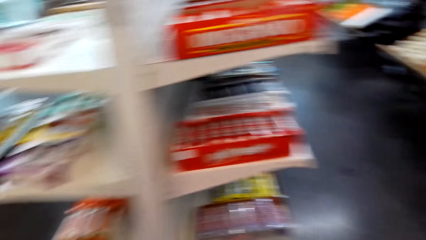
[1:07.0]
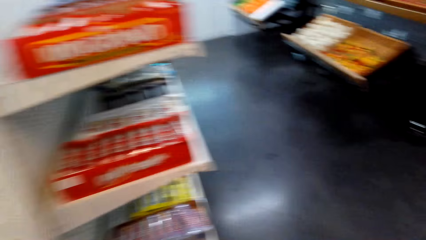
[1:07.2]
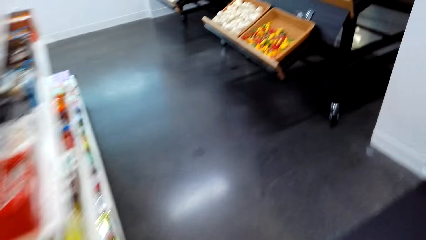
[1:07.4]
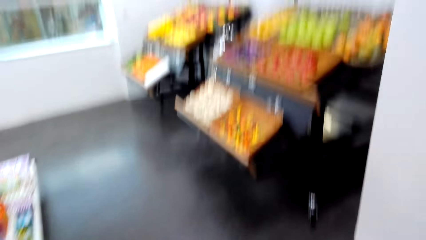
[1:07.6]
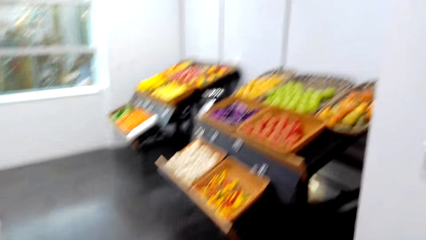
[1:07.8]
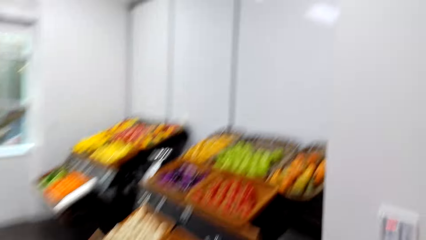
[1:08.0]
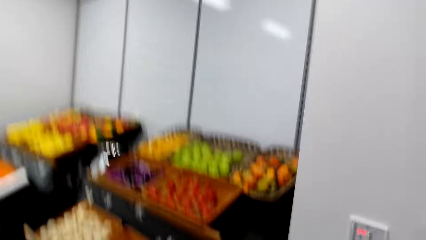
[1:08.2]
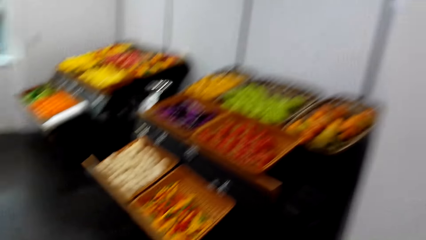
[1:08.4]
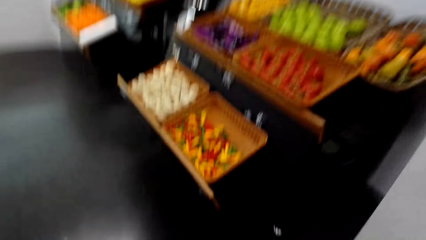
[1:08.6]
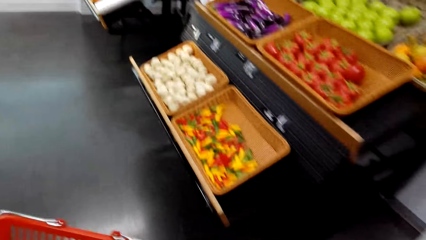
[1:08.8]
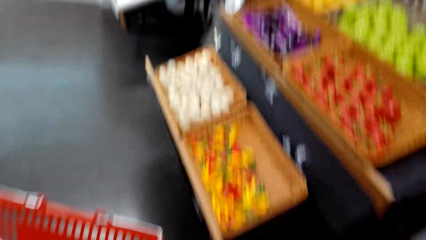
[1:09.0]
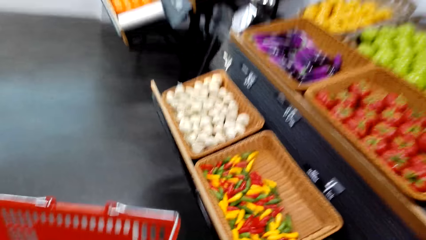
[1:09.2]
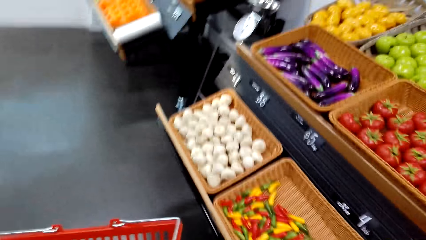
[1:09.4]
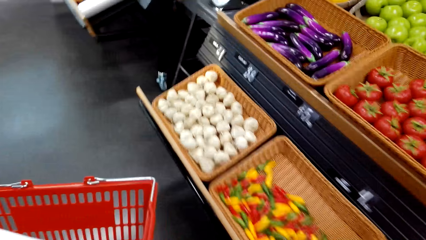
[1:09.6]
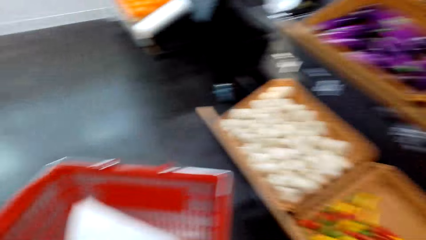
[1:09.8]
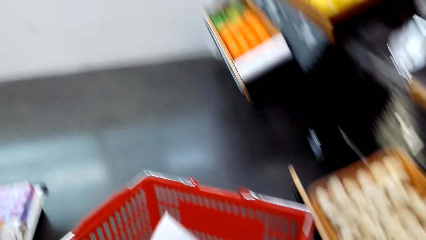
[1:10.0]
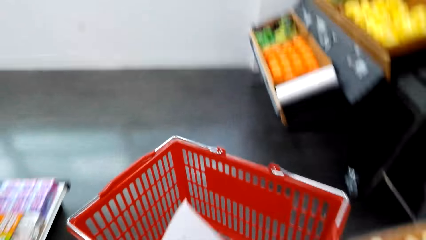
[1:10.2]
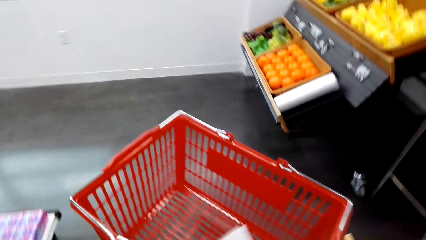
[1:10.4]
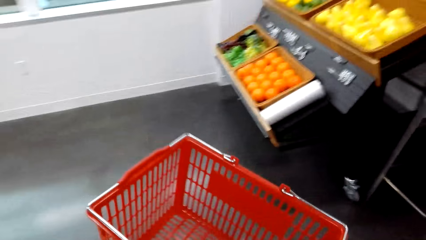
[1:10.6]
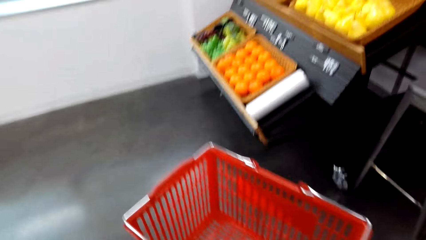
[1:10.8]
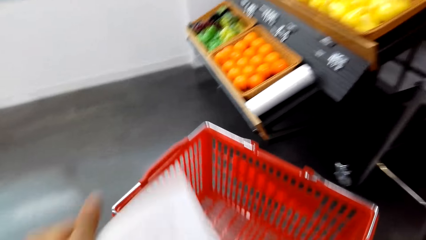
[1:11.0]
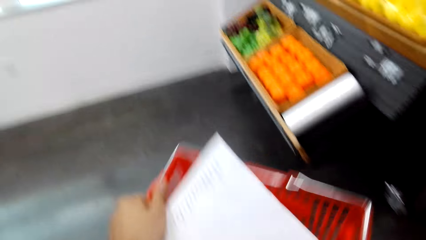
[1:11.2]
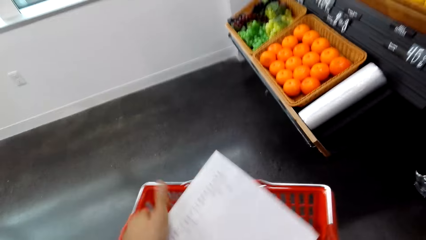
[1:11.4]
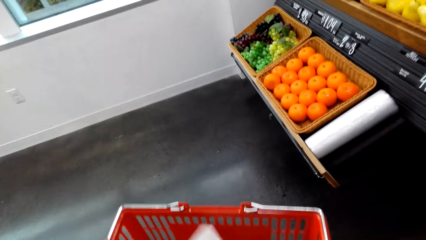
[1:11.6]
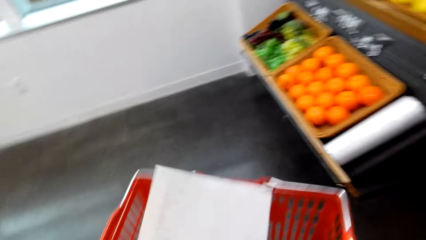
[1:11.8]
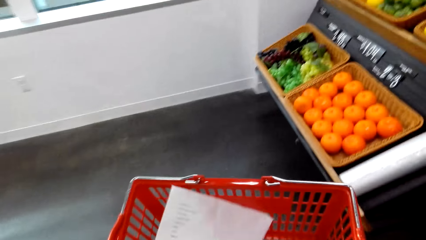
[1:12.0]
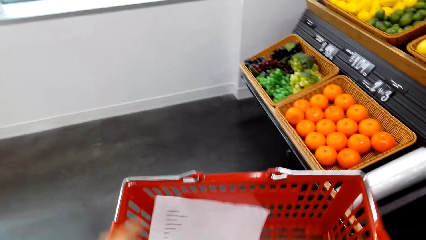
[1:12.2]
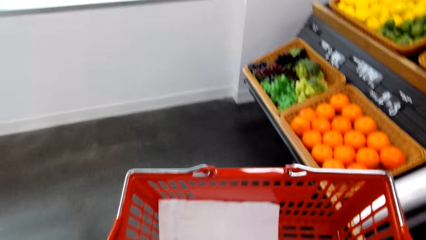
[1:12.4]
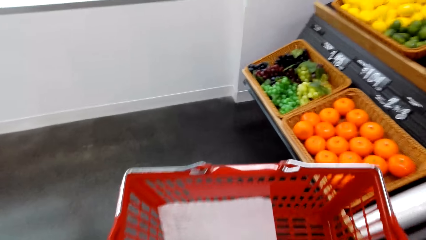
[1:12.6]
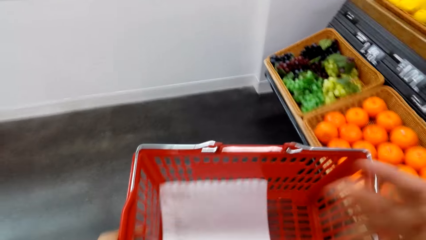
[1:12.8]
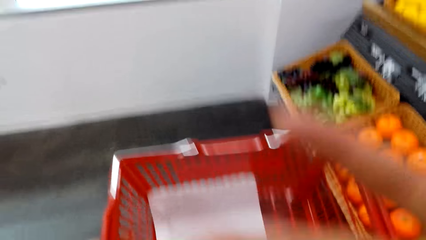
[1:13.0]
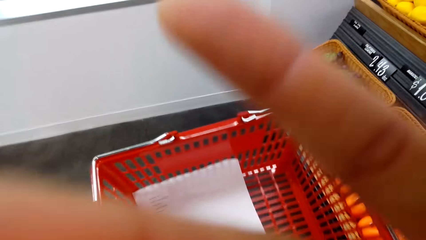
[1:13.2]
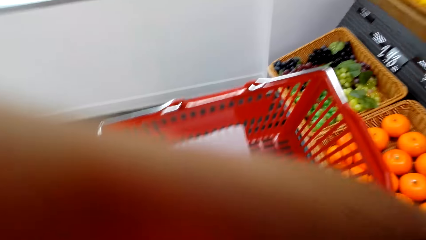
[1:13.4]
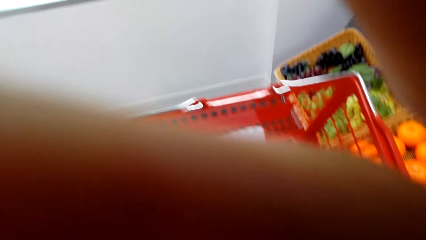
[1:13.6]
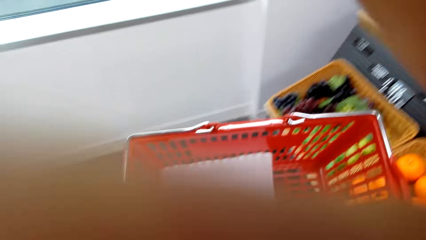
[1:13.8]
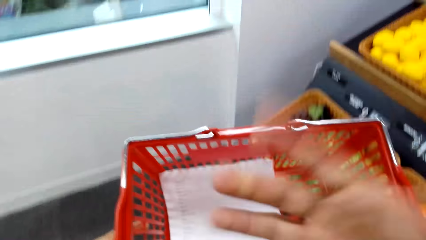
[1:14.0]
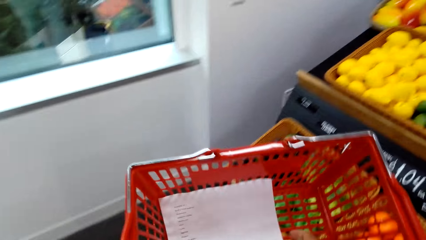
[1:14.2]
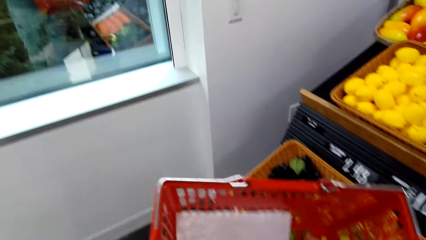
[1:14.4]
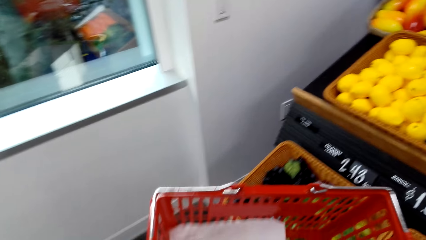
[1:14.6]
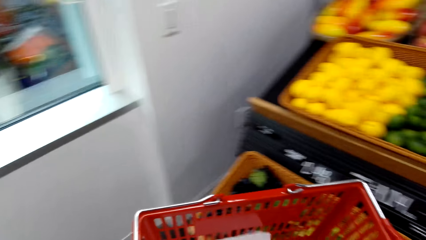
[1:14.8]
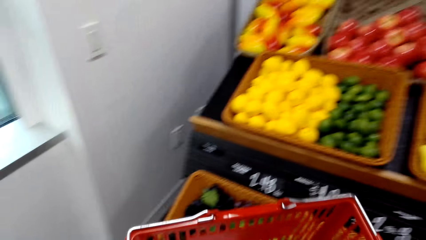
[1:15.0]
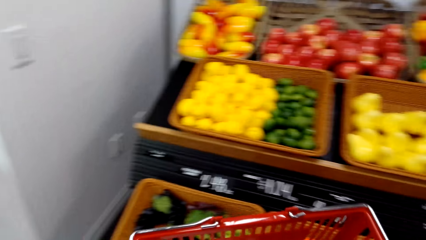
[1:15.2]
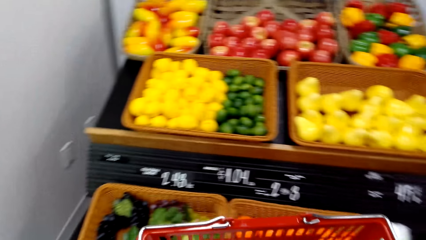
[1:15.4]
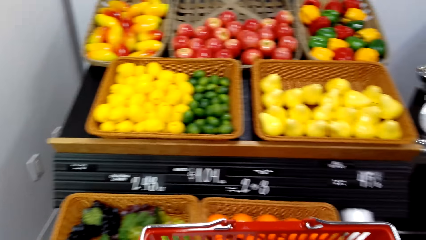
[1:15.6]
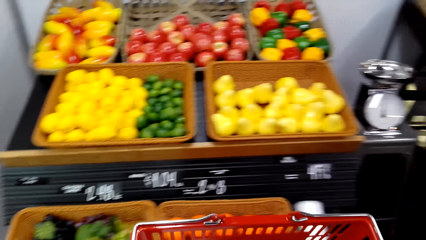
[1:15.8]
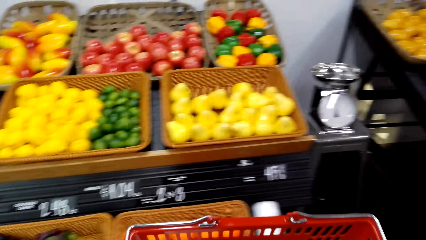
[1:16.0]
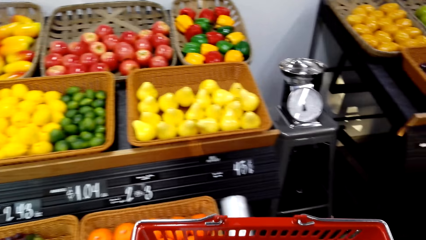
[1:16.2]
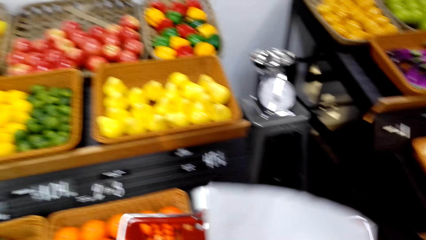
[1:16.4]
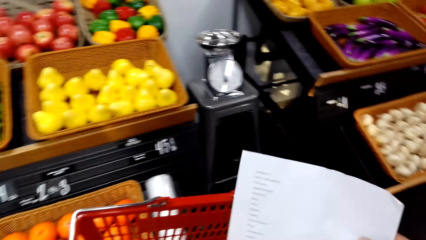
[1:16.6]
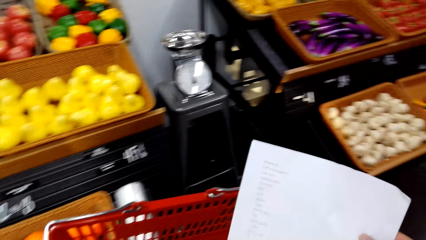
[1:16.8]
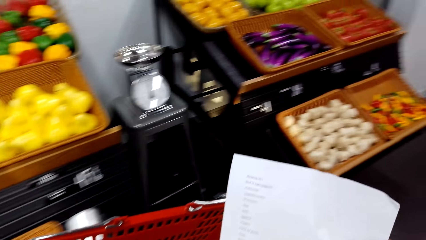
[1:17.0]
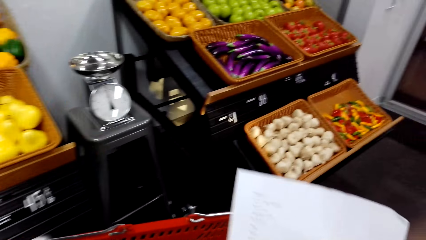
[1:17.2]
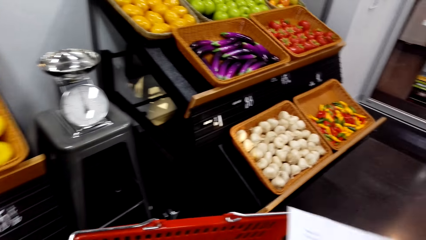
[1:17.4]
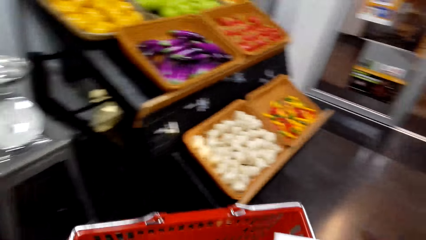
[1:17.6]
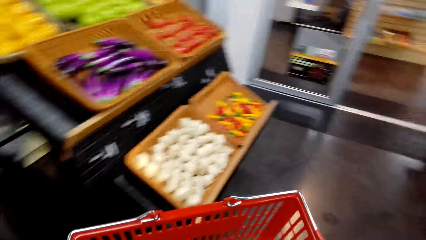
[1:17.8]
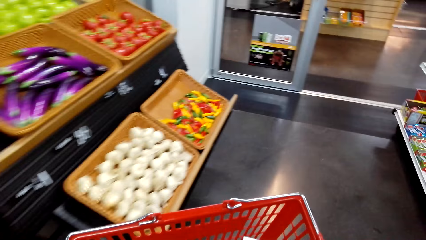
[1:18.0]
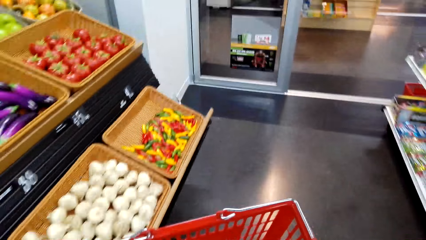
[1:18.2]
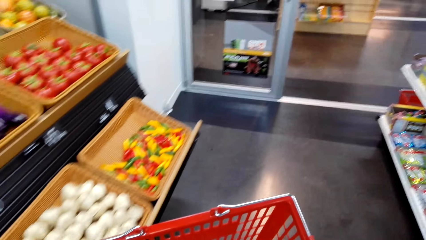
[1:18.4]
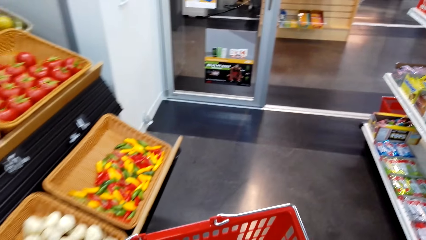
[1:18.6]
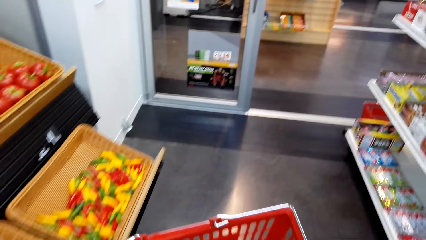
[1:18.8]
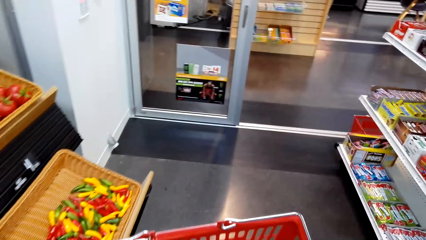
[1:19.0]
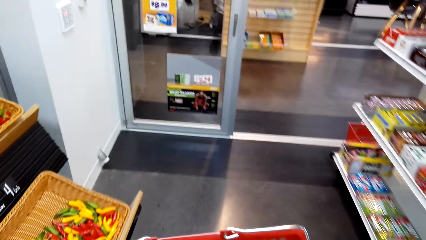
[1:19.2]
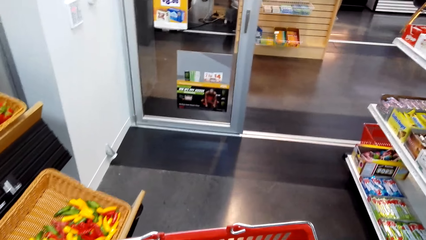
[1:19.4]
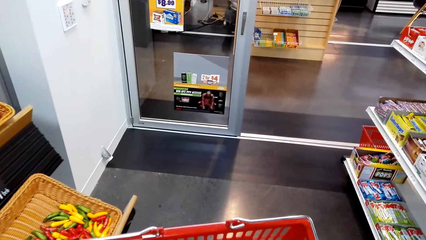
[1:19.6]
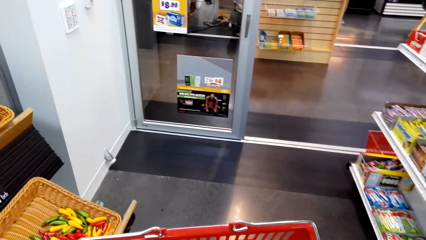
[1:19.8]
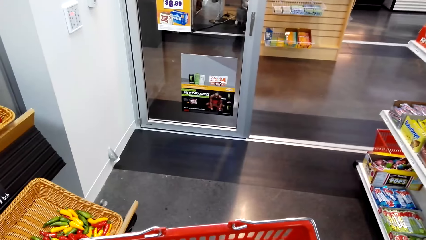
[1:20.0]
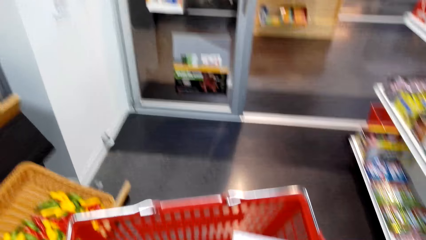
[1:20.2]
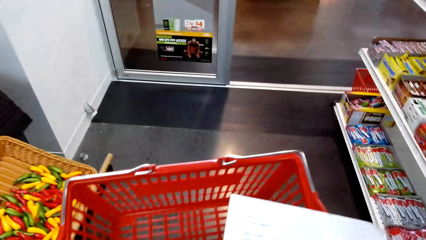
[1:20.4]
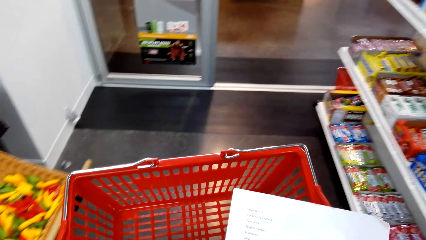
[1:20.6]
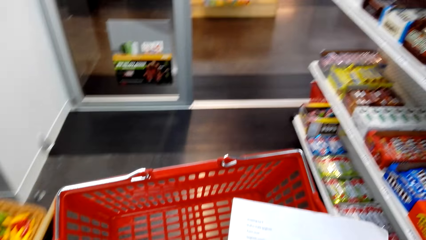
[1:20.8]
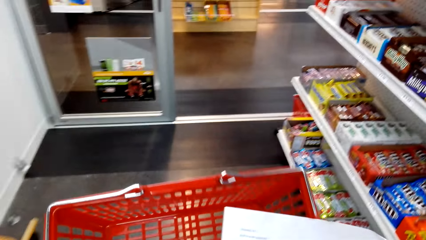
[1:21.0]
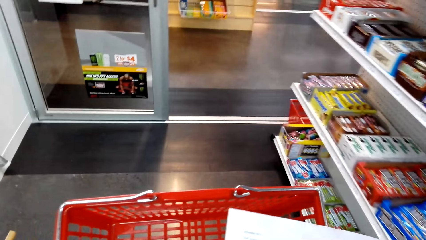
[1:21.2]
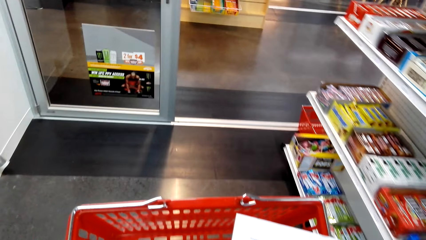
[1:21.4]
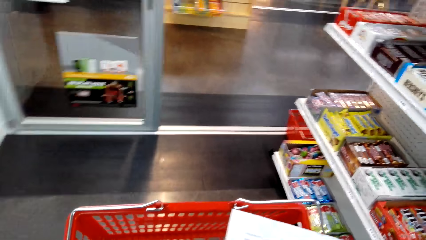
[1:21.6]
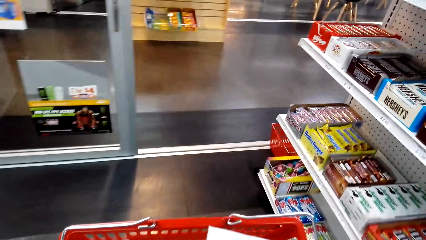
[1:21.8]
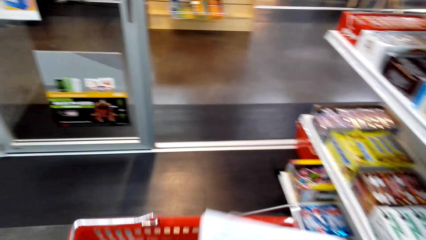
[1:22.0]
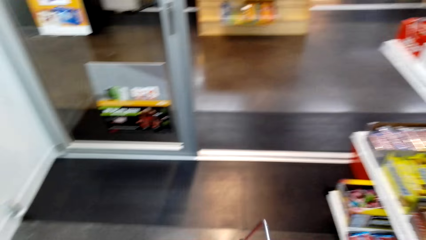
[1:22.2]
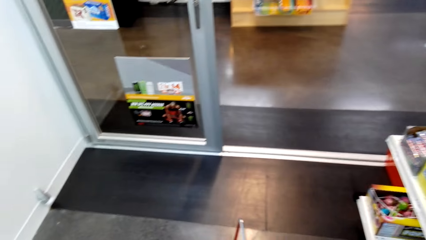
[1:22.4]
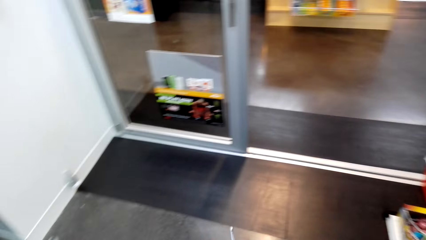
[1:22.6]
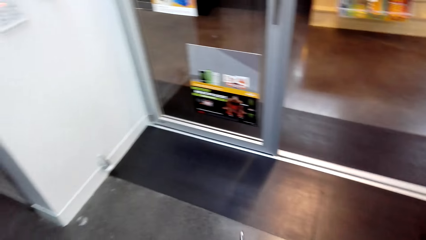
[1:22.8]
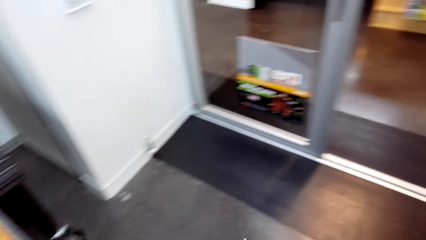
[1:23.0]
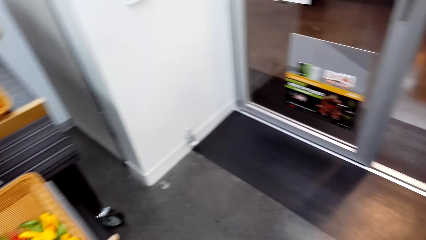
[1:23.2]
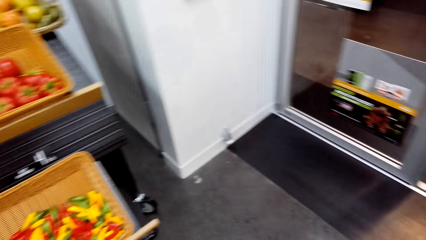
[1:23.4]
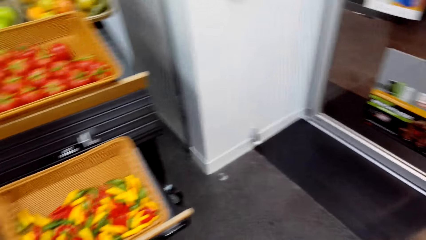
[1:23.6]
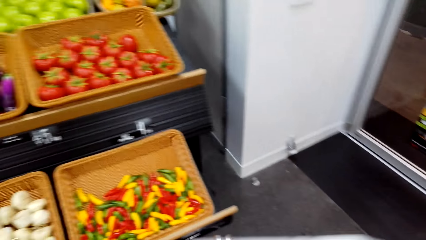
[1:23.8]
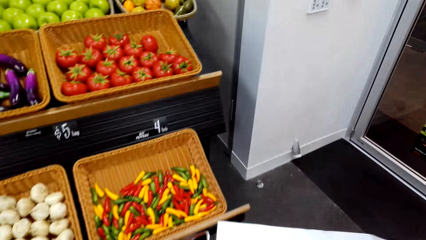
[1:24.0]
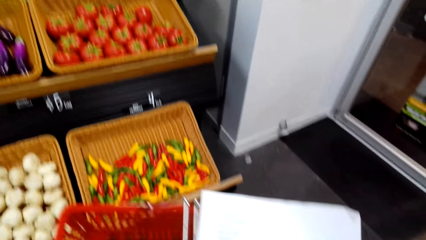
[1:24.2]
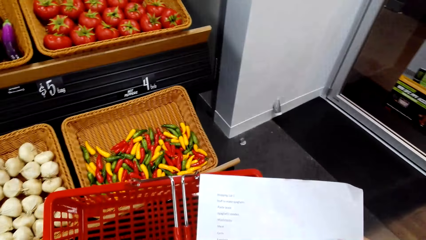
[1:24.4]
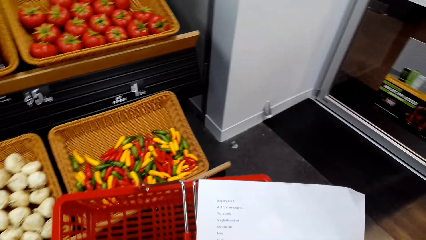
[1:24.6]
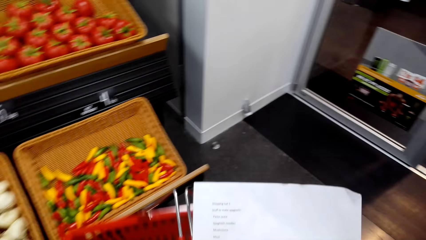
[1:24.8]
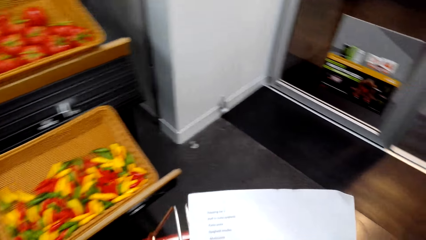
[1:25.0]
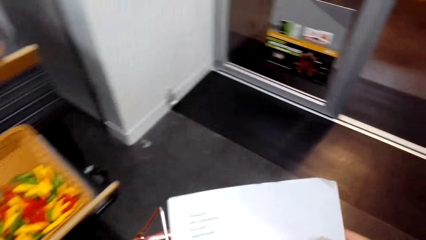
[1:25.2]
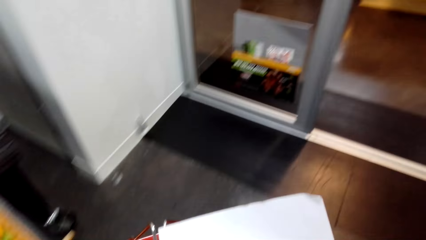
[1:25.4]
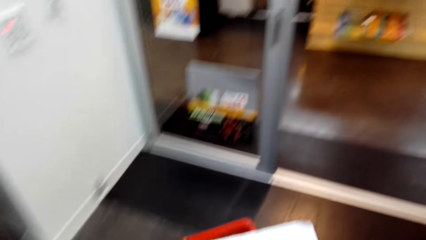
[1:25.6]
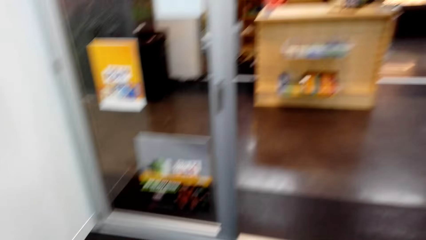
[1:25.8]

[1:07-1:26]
The camera wearer walks around the supermarket. They adjust their camera.
